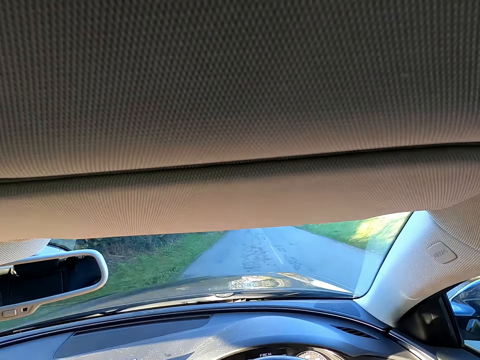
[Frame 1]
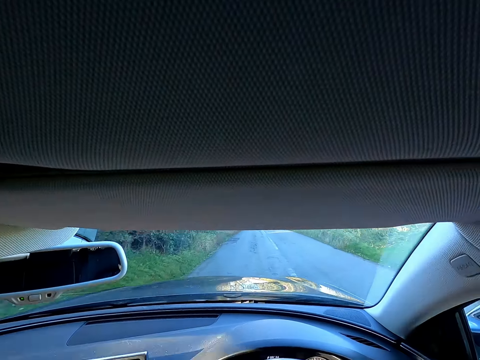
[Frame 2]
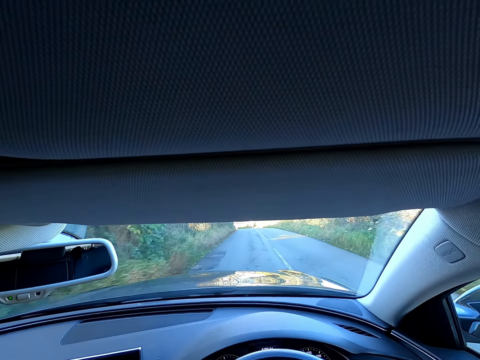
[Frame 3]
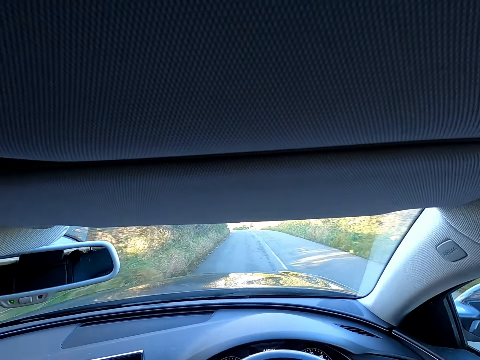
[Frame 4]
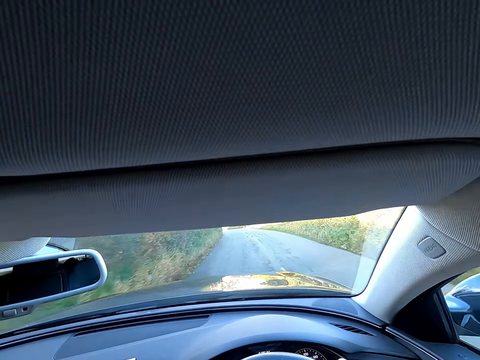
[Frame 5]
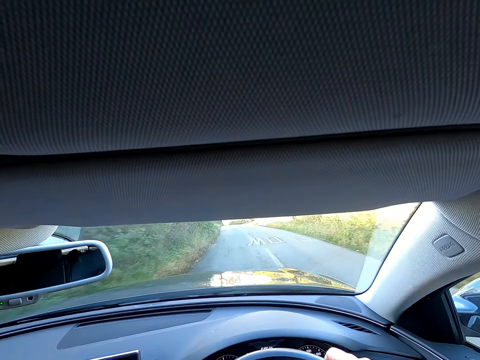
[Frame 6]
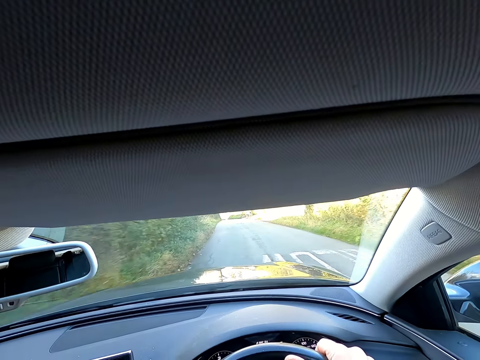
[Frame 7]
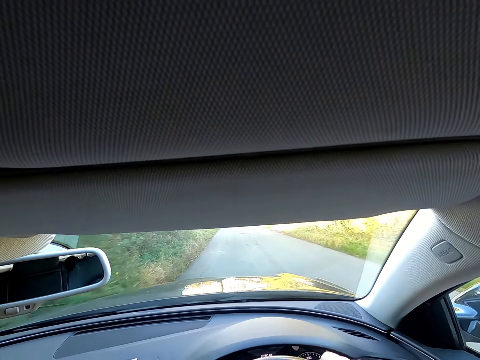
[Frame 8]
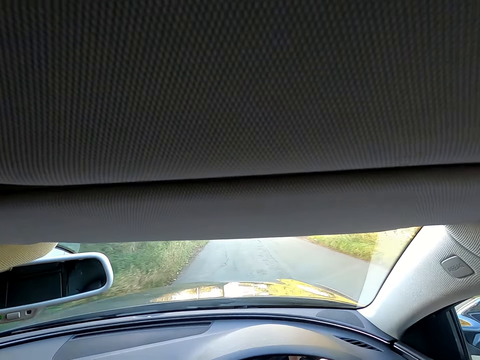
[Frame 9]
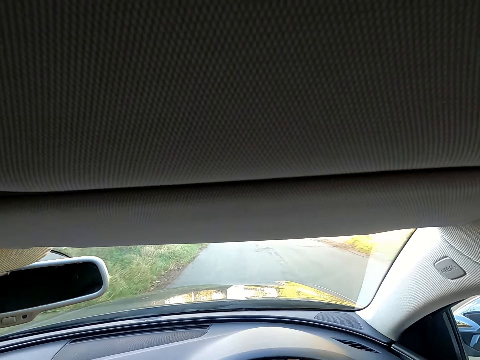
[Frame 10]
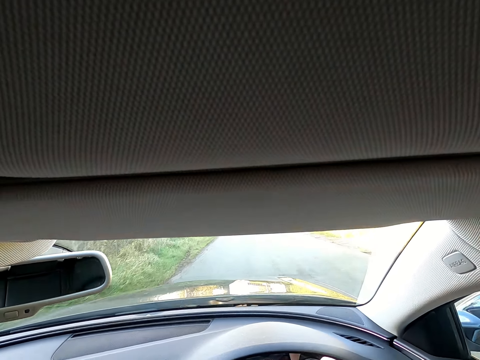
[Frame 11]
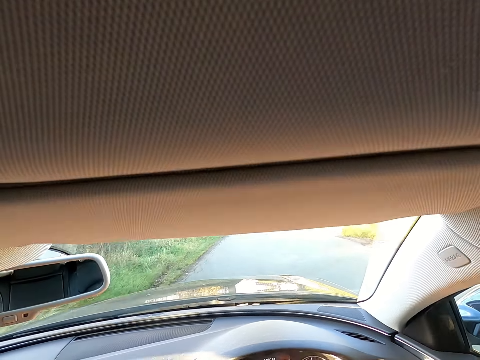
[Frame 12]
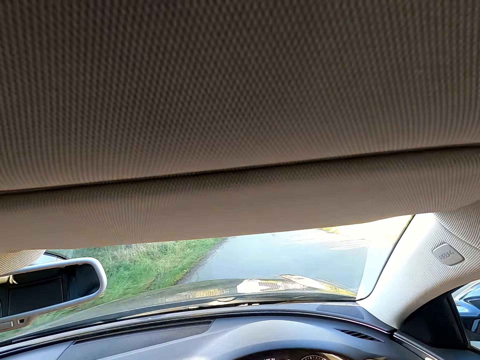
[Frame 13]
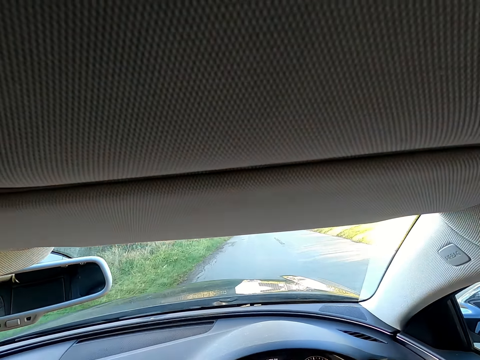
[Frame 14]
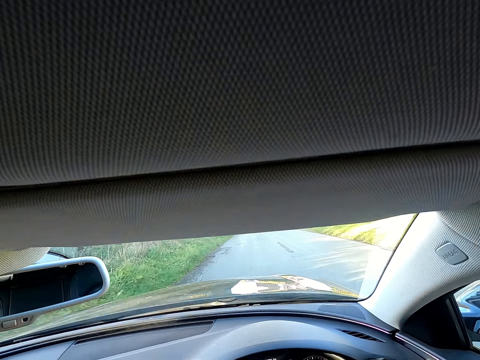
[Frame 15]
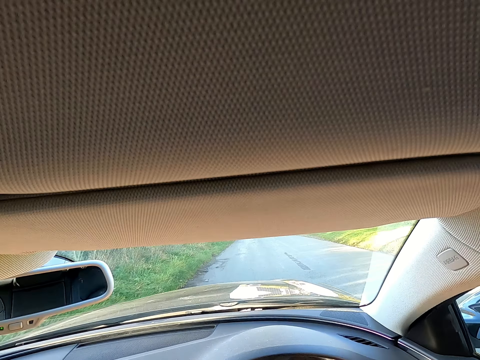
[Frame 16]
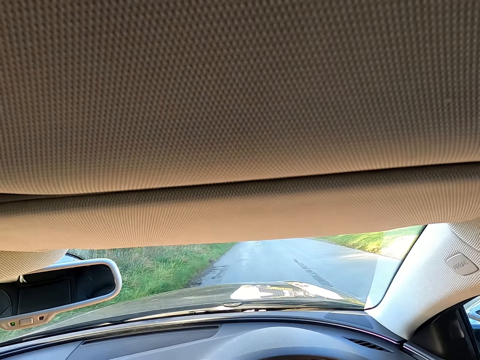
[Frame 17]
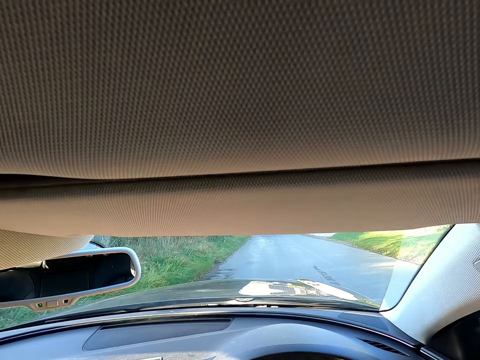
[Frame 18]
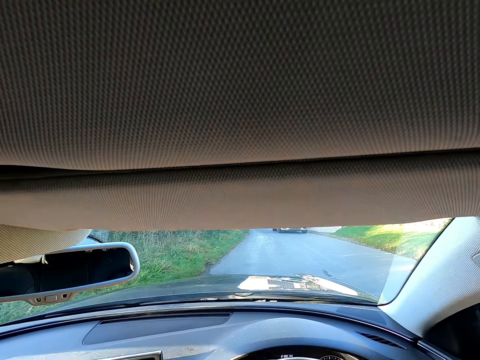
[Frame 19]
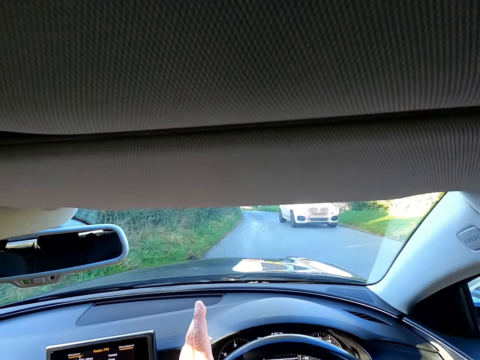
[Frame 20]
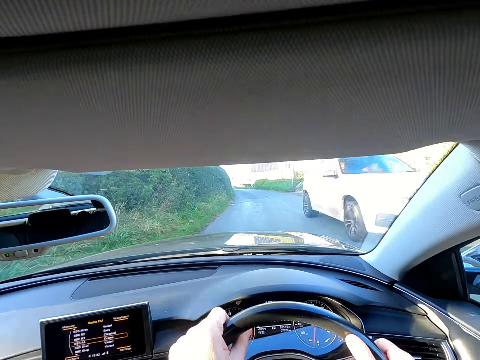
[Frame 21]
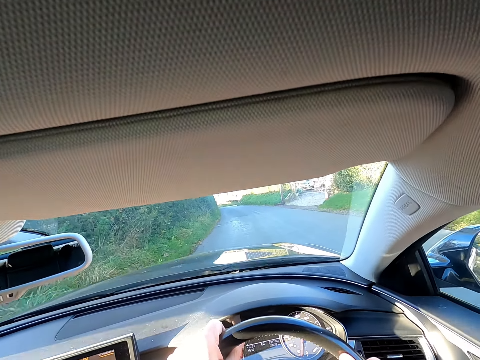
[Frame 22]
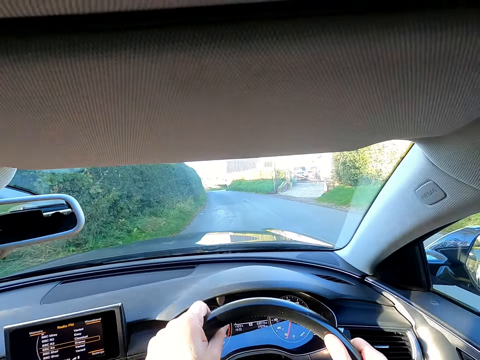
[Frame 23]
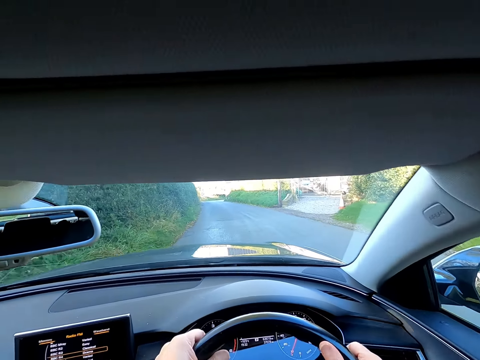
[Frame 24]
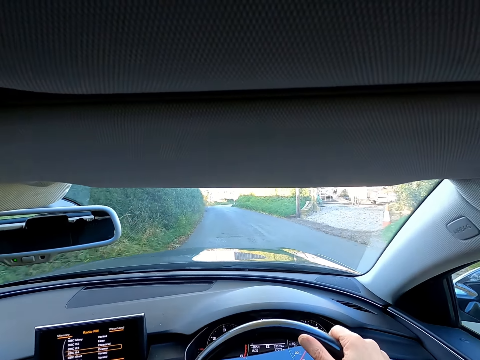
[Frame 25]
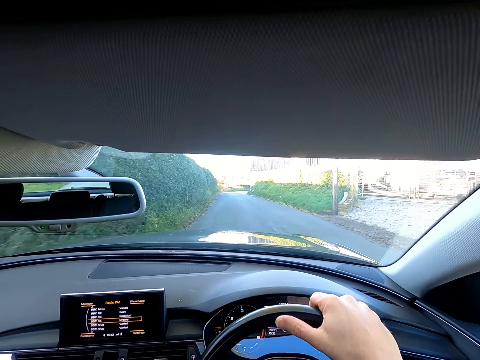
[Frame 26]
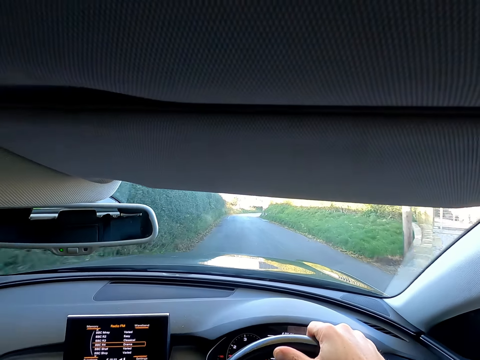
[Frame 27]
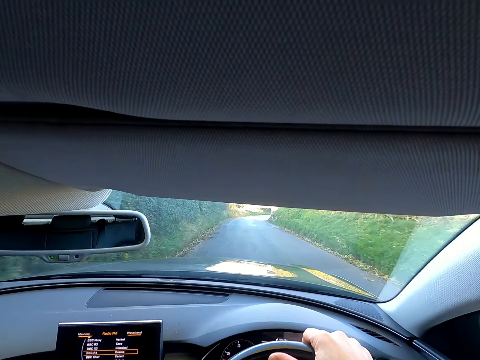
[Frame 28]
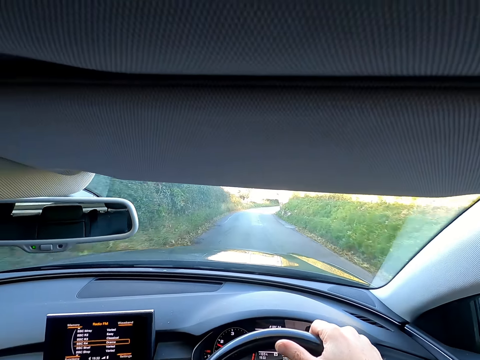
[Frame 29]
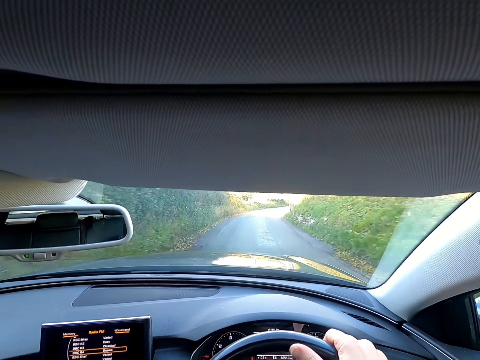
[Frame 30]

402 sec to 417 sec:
A white car drives past the camera wearer.

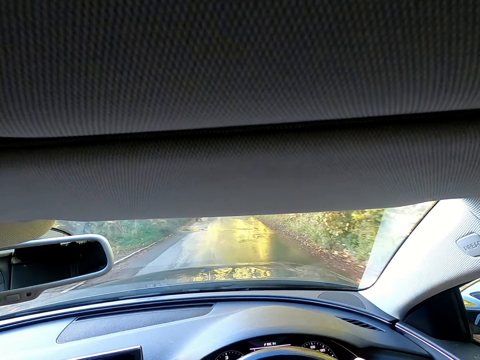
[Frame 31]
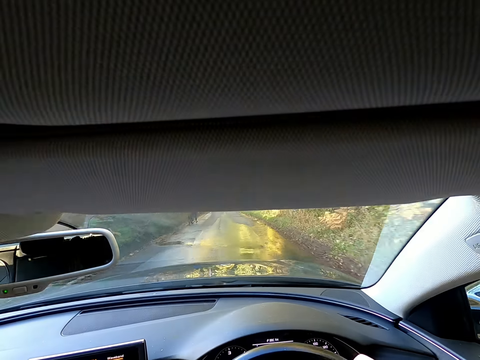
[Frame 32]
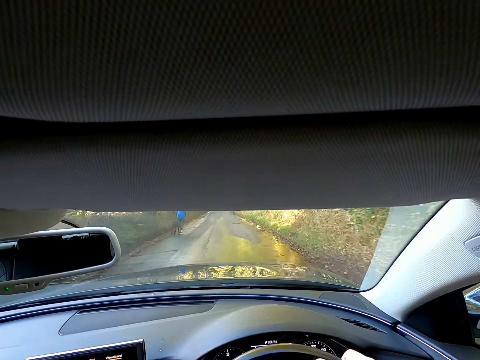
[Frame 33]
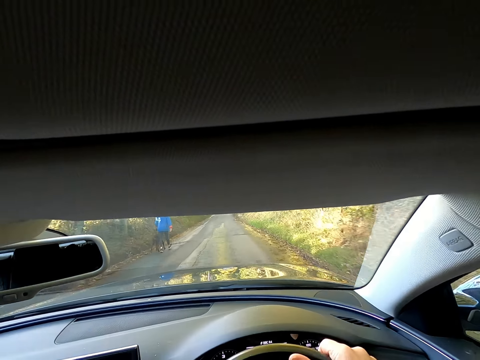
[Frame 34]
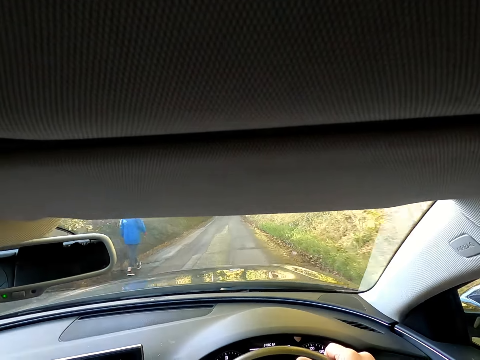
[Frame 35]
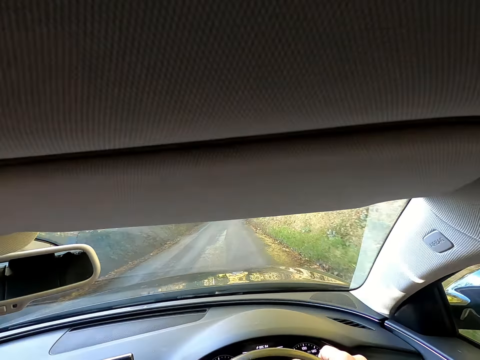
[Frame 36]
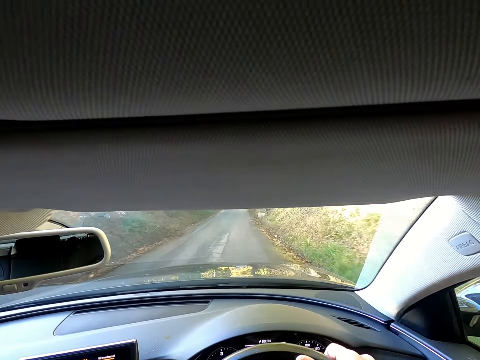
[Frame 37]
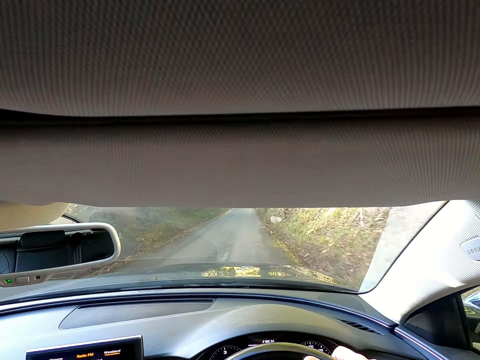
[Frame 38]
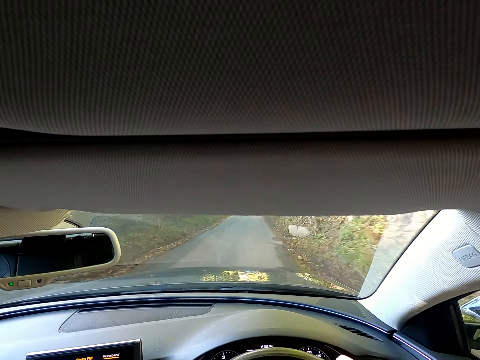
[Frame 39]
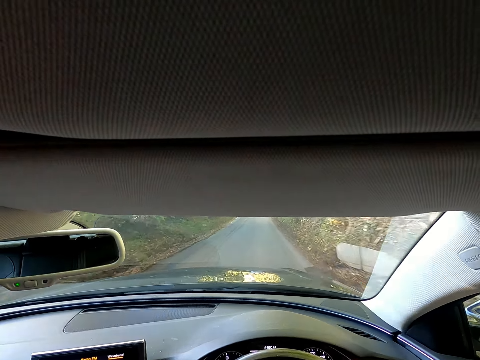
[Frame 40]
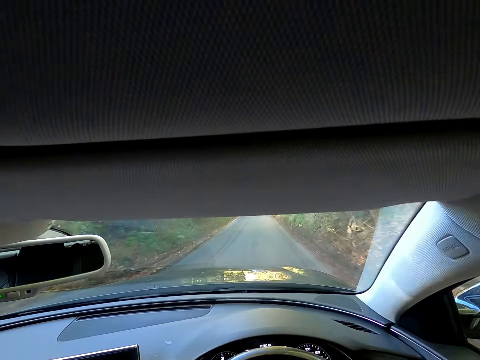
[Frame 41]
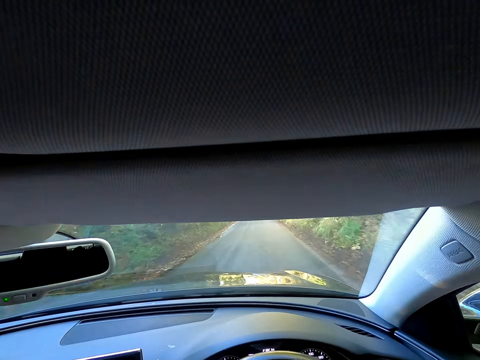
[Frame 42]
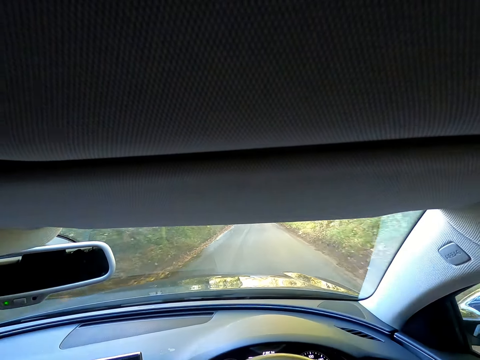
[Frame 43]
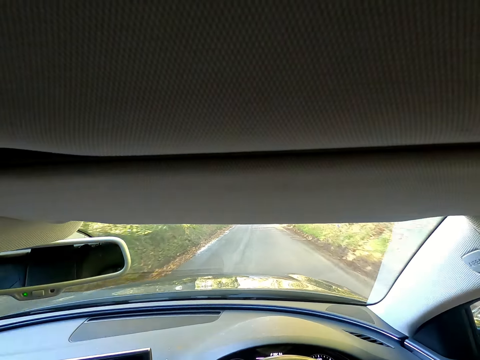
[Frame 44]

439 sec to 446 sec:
The camera wearer drives past a man and a dog.

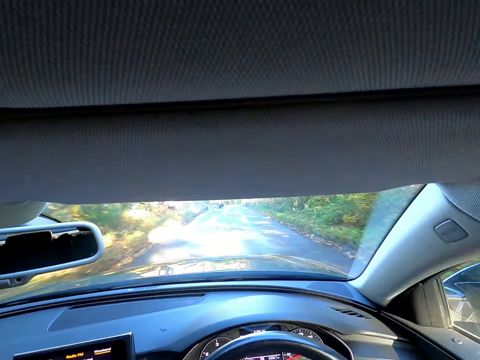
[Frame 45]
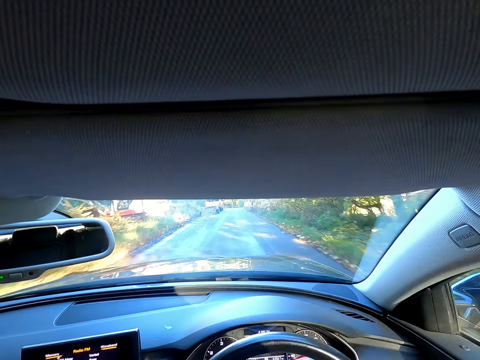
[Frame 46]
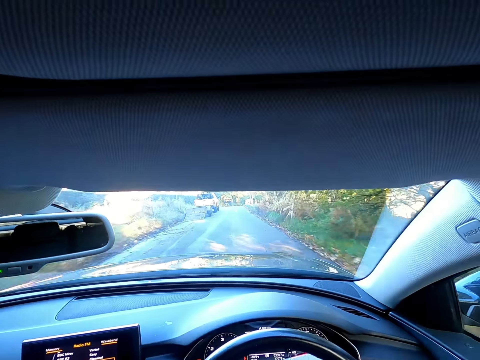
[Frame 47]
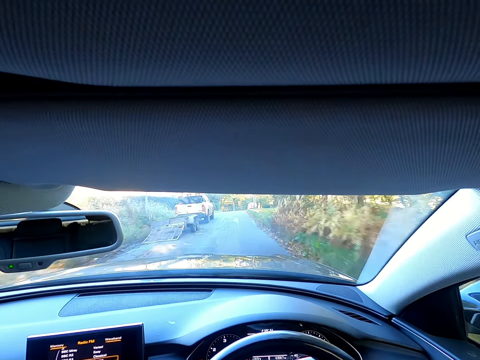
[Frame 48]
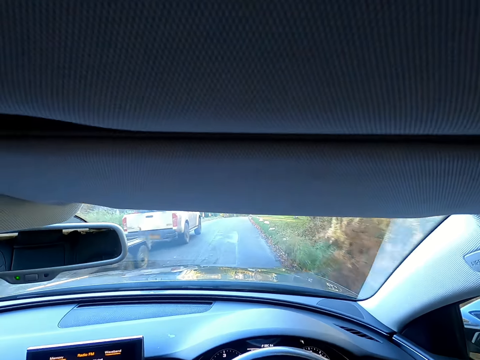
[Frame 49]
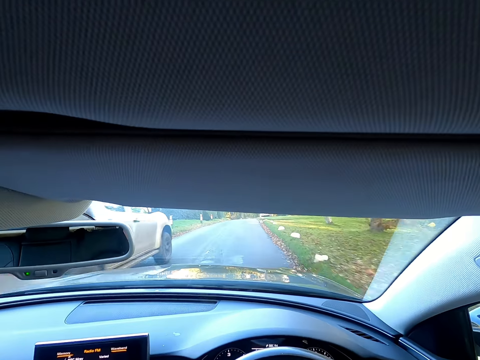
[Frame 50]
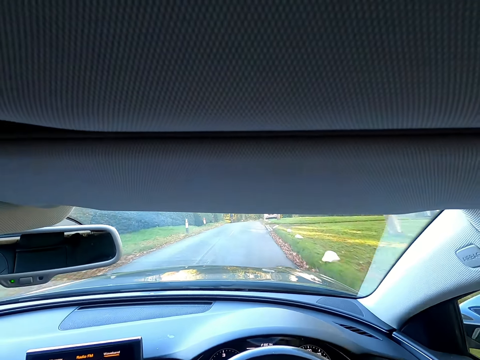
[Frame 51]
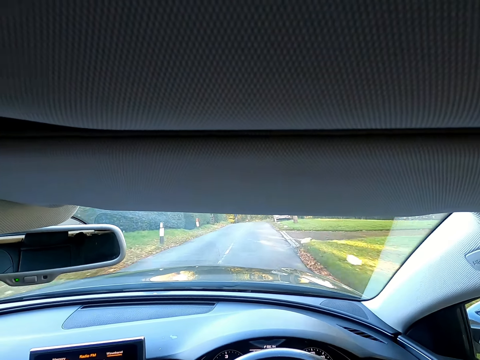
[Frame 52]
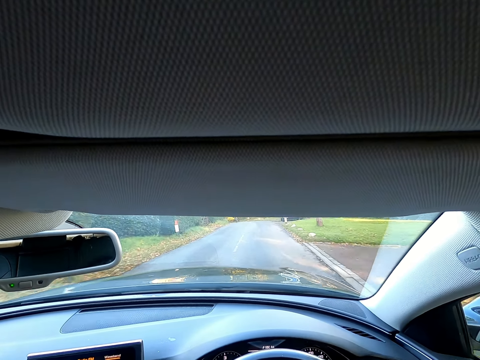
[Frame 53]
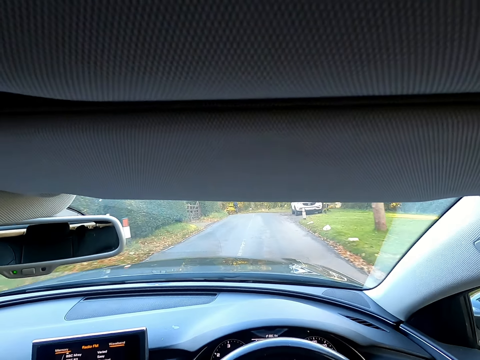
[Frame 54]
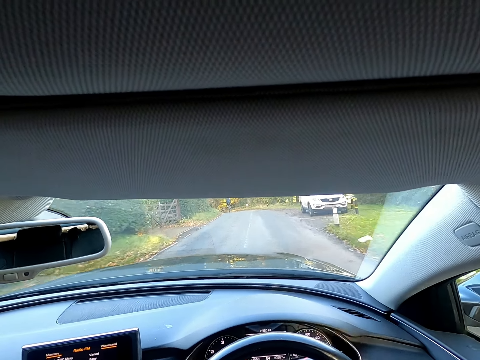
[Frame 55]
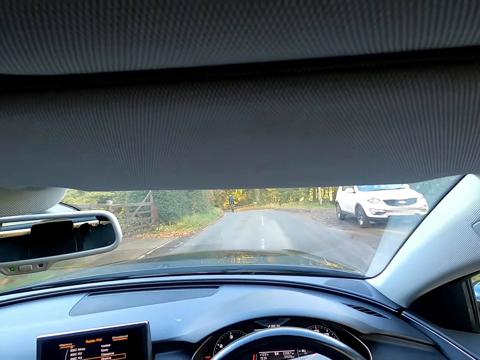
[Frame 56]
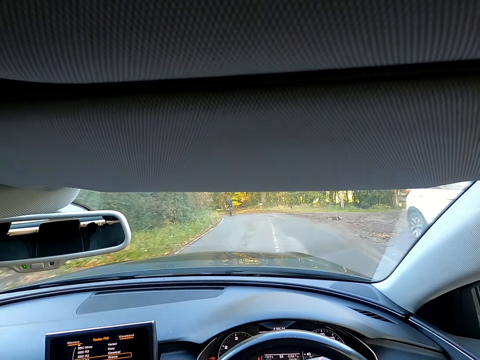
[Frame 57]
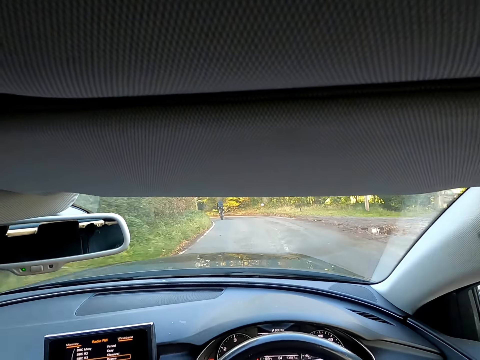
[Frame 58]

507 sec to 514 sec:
The camera wearer drives past a white stationary pick-up truck. A cyclist rides ahead of the camera wearer. The camera wearer drives past a stationary vehicle.
